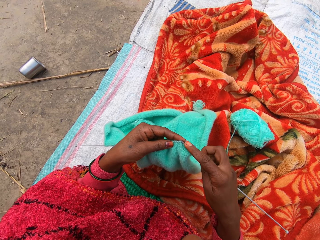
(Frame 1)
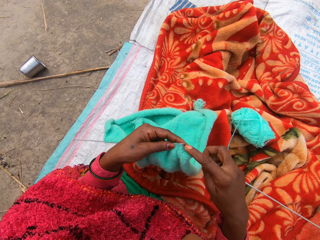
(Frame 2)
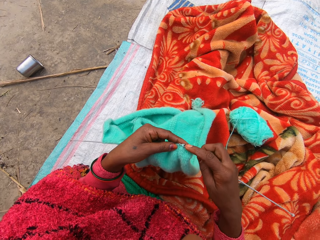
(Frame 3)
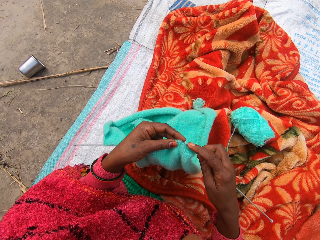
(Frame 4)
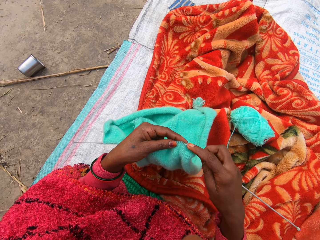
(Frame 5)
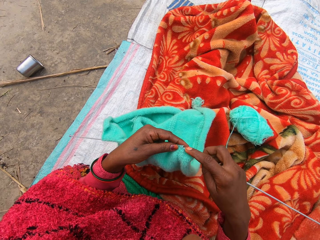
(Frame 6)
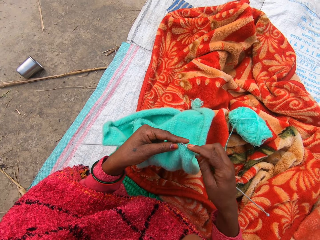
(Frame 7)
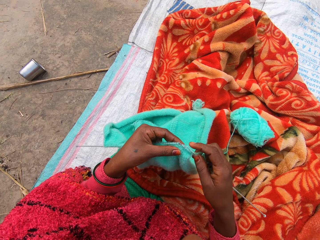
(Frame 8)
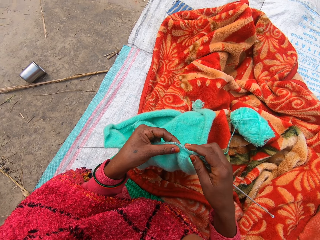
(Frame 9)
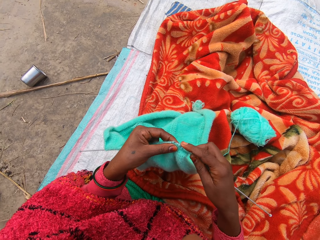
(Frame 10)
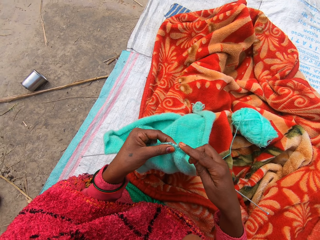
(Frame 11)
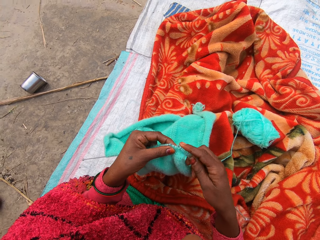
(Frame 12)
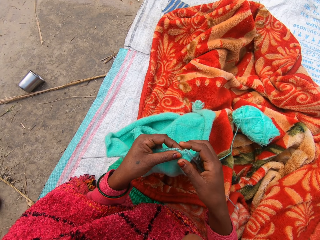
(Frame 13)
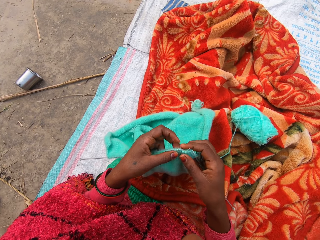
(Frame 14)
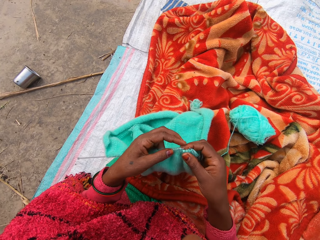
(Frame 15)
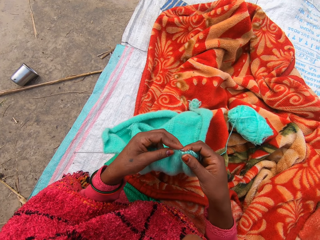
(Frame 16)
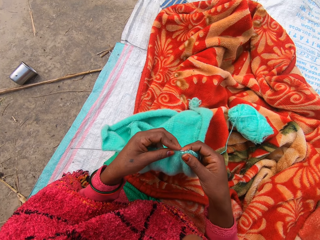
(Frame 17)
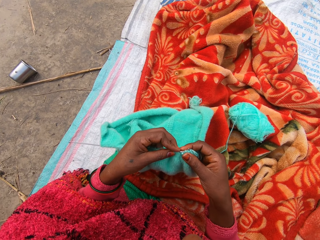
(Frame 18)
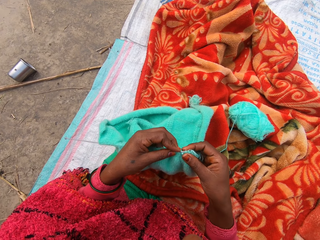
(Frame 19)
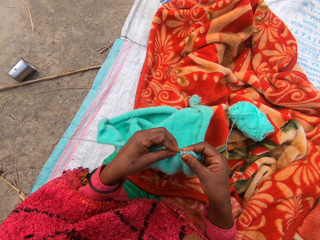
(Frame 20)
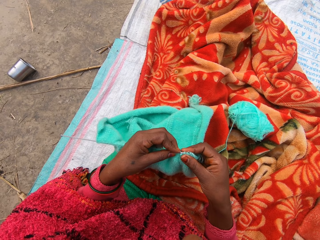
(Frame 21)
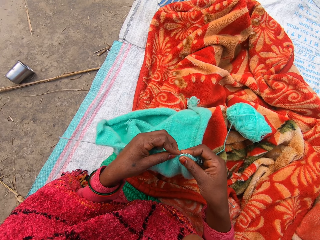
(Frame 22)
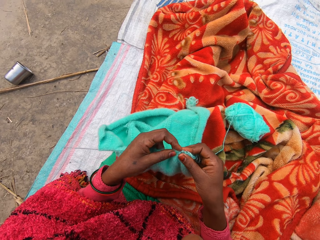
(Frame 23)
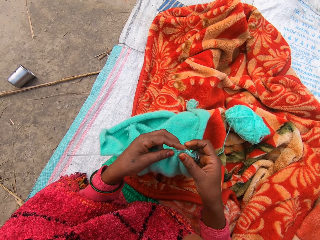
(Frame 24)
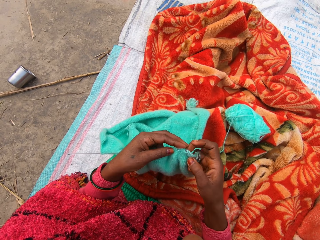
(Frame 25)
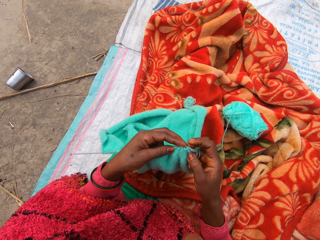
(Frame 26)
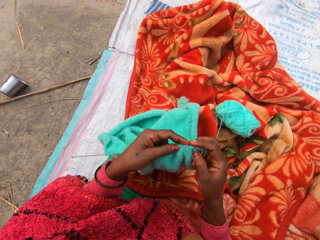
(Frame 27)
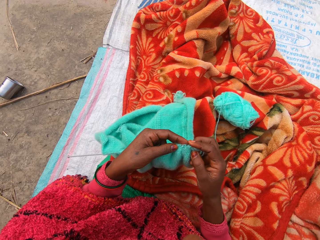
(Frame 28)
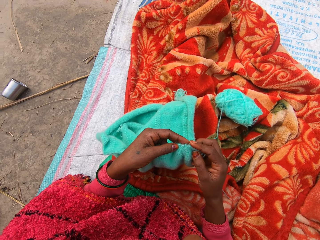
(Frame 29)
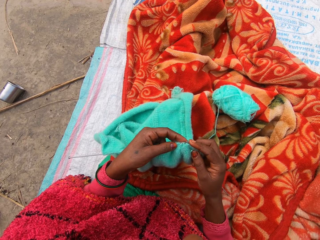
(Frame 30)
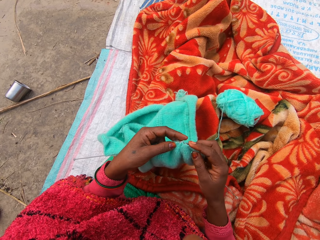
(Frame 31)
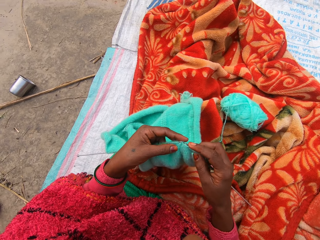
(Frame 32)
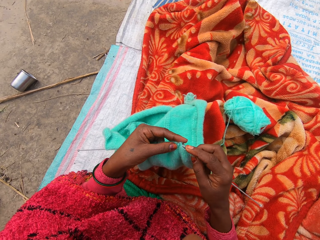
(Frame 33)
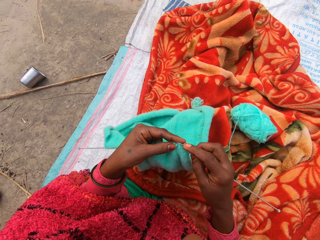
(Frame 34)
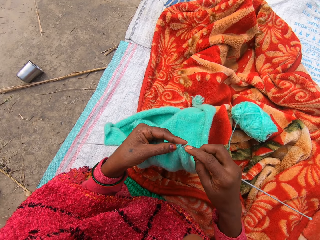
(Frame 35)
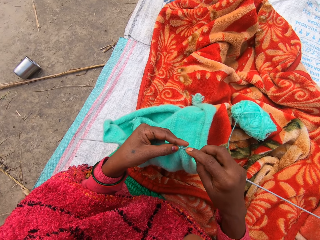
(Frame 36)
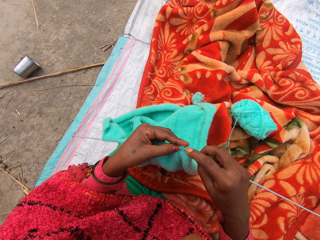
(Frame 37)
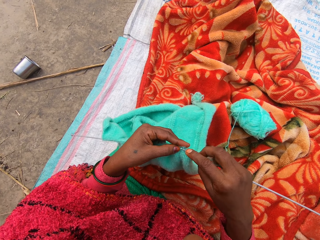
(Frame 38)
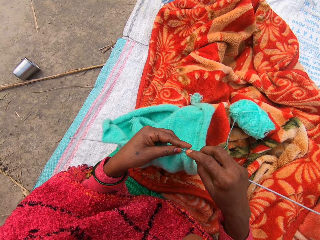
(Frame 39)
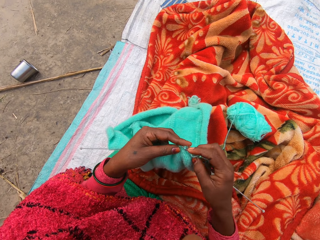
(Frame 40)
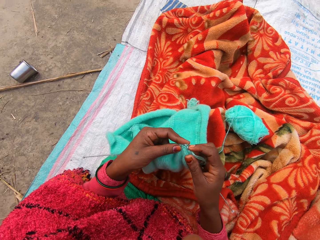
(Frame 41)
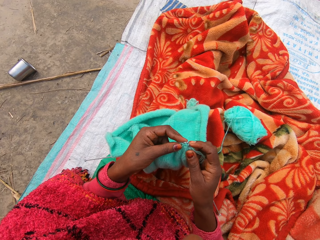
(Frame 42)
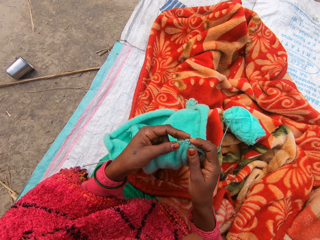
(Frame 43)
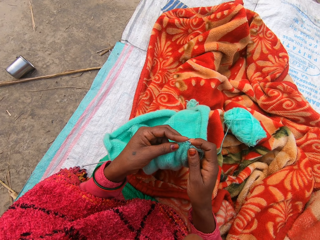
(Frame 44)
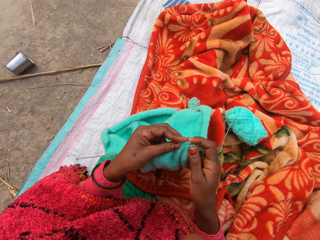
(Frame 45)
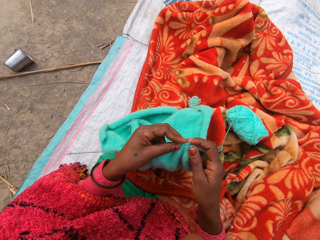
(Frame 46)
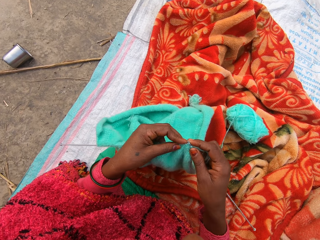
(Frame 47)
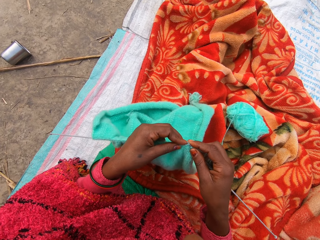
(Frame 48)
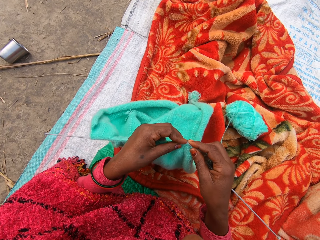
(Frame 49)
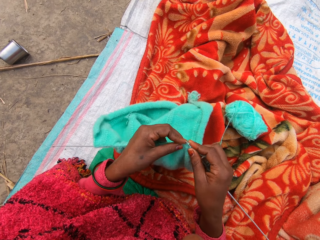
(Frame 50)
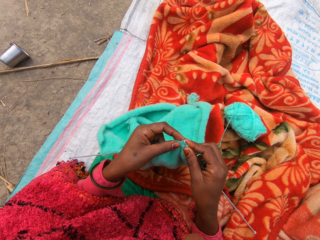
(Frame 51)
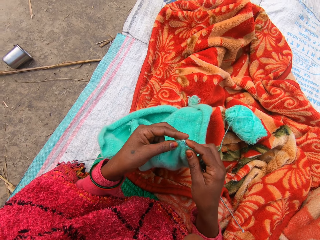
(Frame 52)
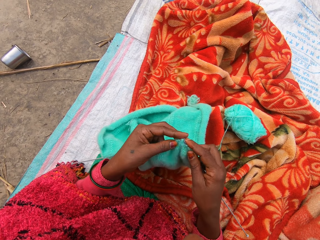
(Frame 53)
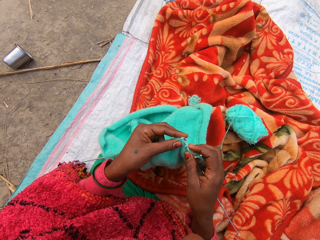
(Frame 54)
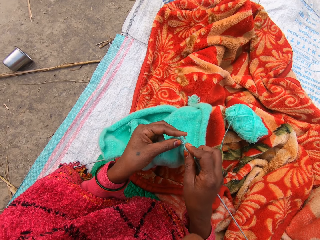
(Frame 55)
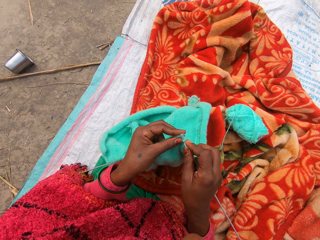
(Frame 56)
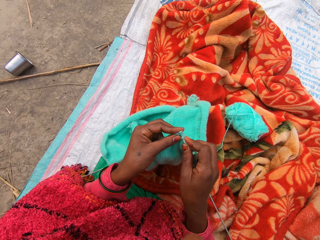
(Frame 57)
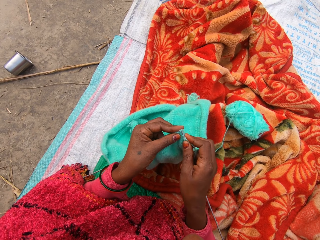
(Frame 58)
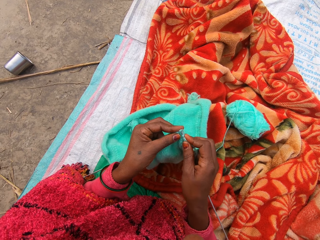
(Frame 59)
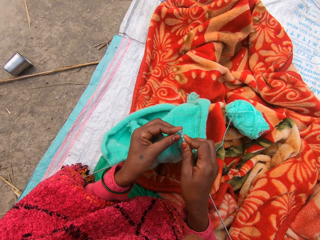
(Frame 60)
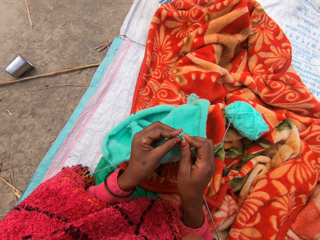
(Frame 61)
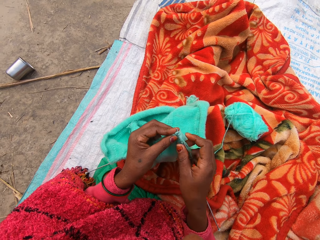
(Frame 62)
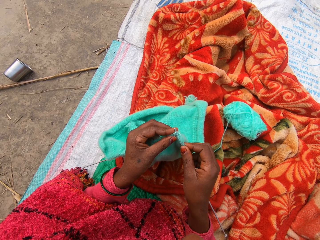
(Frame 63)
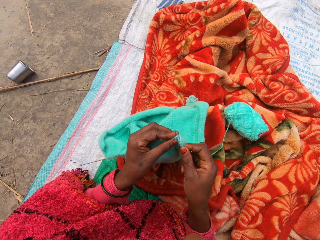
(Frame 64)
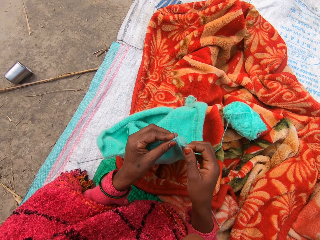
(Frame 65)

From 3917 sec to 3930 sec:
The camera wearer removes the needle on the fabric. They insert the needle. They knit the fabric.

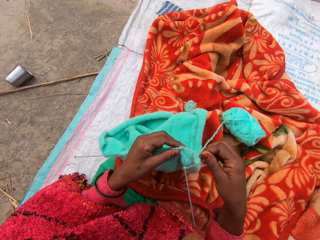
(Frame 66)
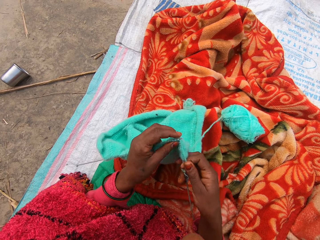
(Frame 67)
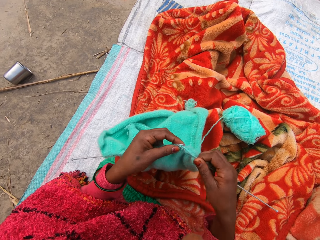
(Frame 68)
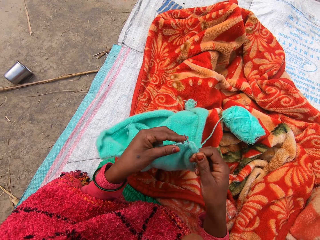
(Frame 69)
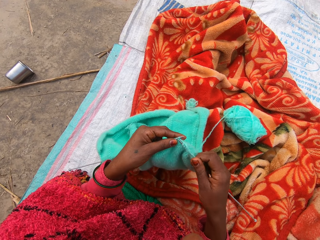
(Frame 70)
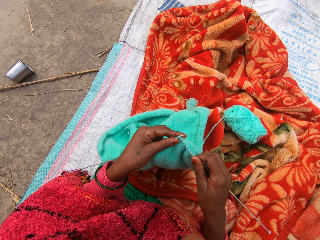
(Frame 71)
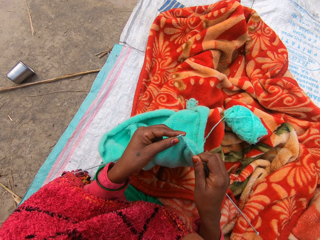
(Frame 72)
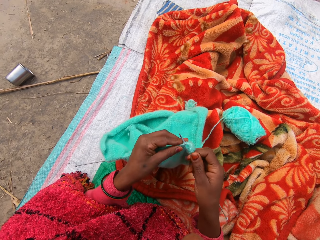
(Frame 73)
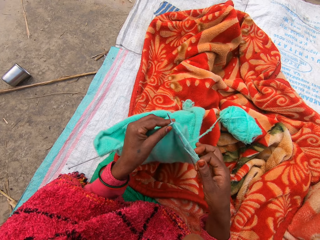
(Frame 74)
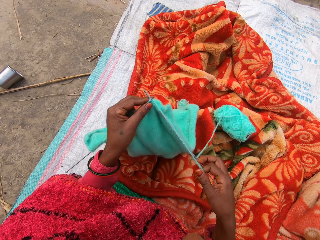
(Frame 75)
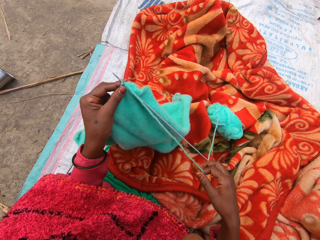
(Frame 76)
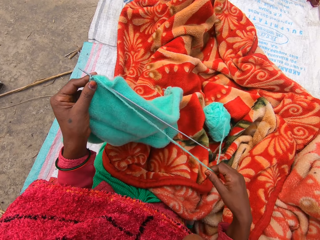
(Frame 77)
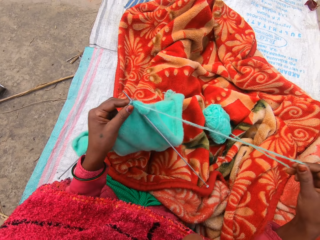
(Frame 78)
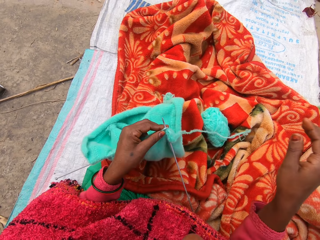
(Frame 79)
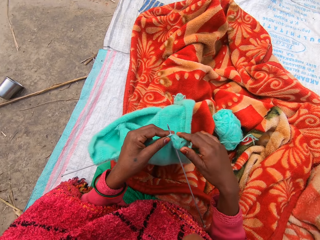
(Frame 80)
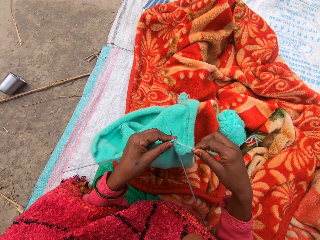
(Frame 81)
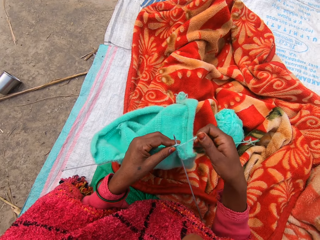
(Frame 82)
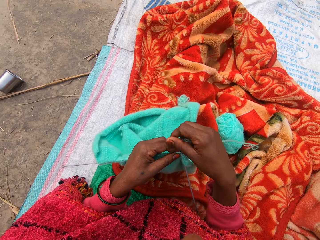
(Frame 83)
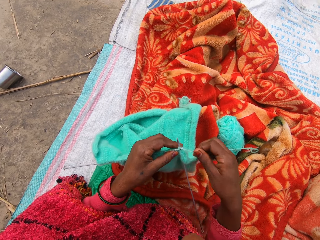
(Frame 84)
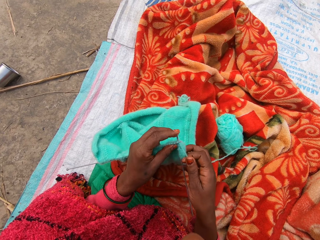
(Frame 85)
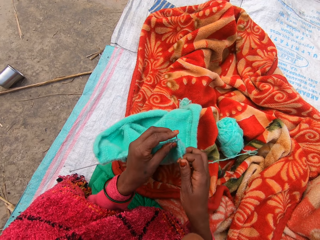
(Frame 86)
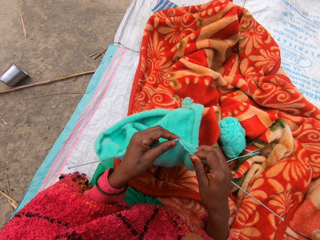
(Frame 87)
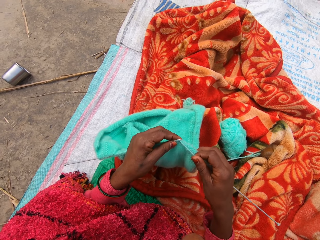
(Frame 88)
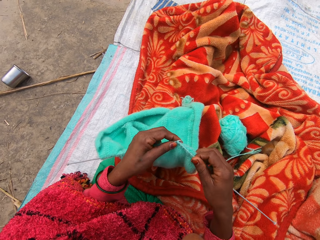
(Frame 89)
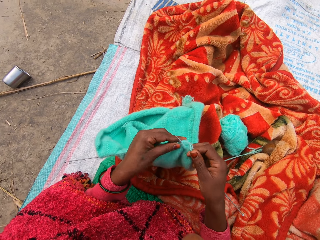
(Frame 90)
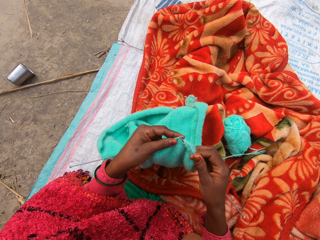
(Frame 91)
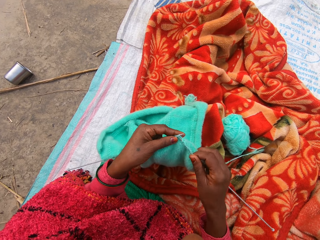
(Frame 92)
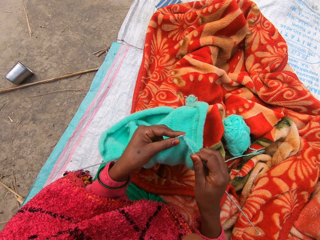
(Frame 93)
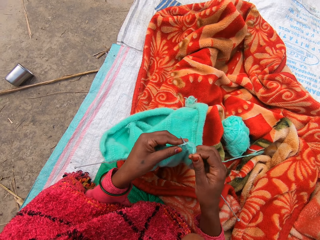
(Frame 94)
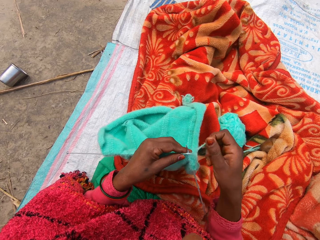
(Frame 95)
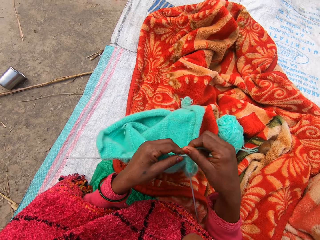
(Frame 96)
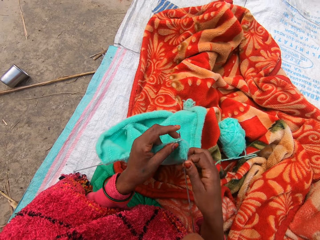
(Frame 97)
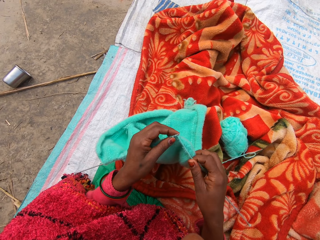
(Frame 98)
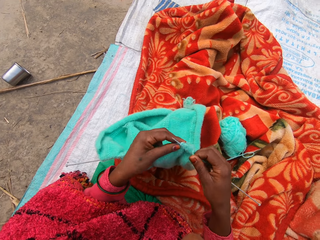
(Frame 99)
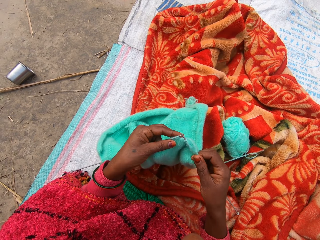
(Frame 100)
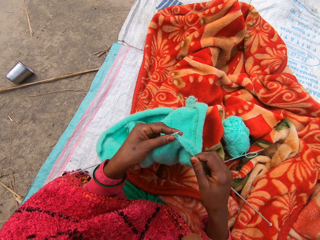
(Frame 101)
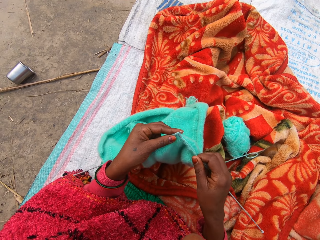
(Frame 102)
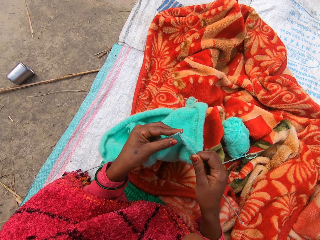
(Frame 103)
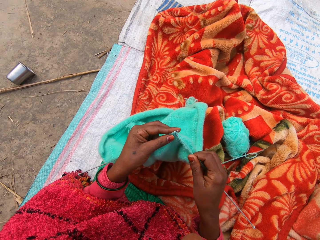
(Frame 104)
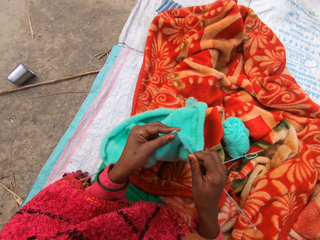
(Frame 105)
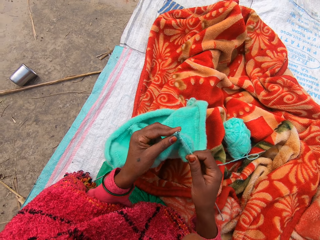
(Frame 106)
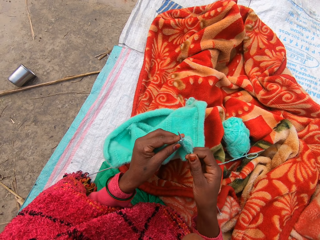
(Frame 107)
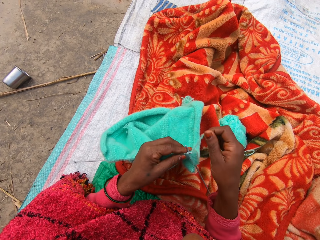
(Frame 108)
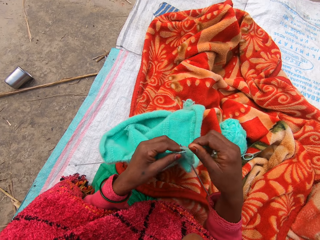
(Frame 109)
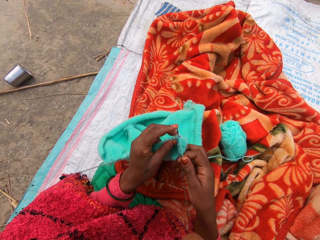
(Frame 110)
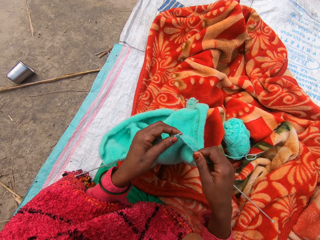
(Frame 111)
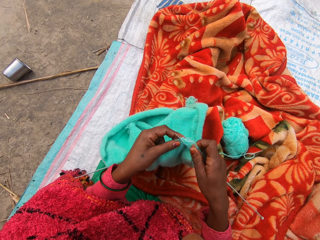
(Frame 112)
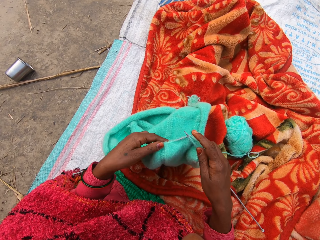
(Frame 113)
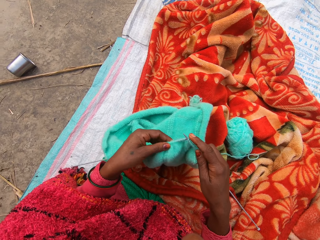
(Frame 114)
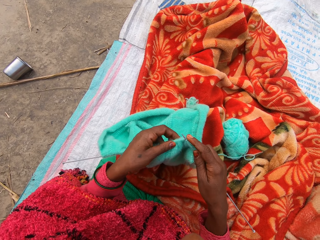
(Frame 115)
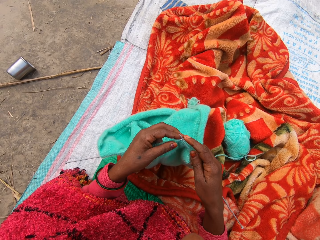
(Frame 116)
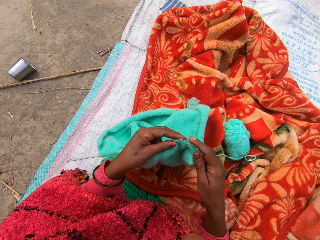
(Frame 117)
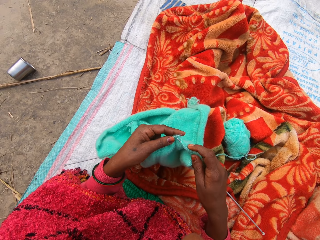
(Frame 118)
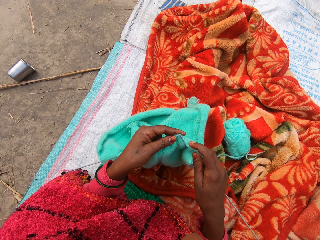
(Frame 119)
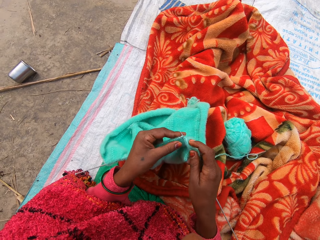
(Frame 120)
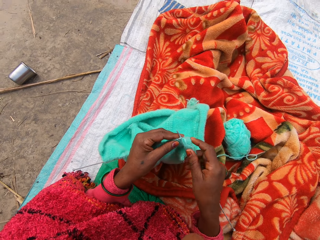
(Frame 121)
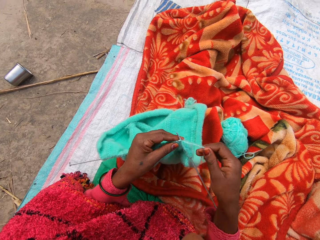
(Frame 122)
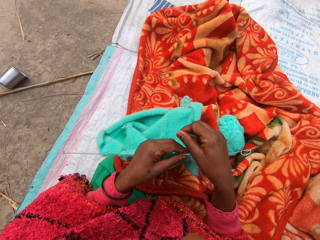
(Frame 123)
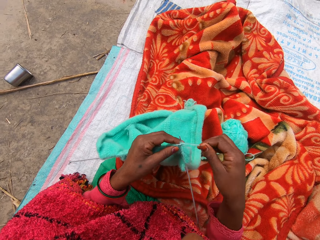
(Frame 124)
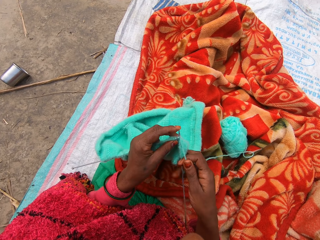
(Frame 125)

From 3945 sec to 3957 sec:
The camera wearer adjusts the thread. She knits the fabric. She adjusts the fabric on the knitting needle with her left hand. She knits the fabric.
